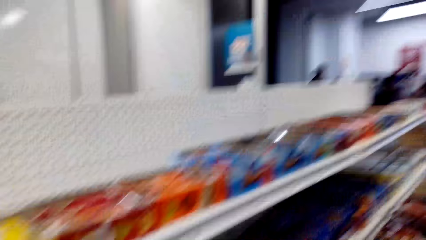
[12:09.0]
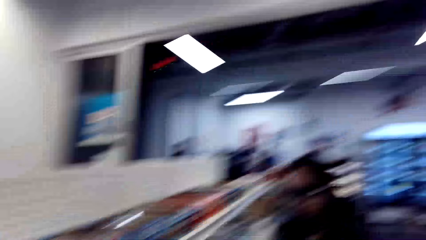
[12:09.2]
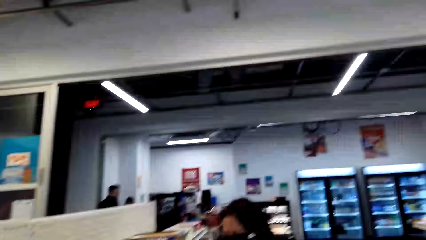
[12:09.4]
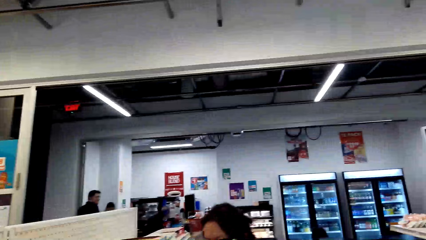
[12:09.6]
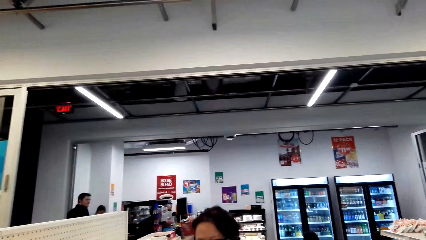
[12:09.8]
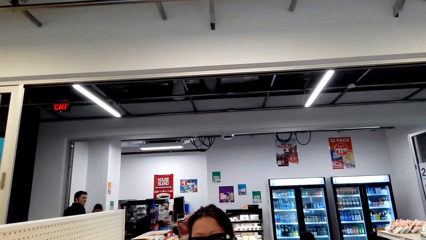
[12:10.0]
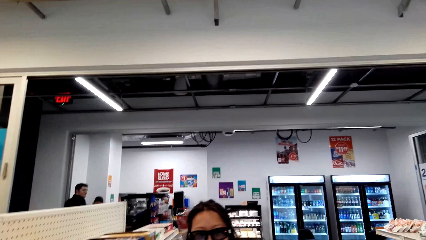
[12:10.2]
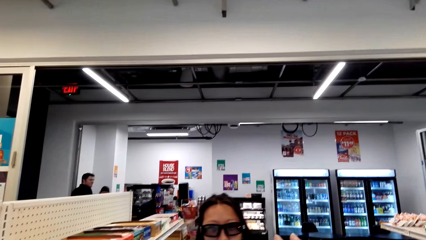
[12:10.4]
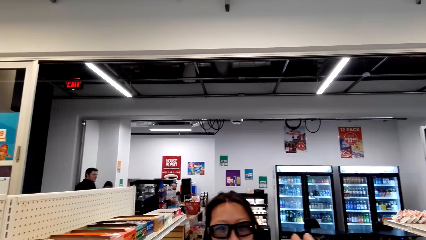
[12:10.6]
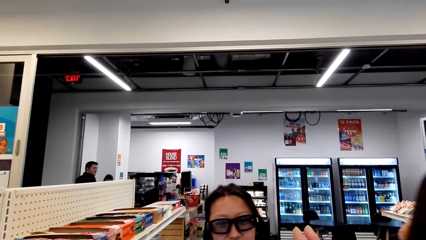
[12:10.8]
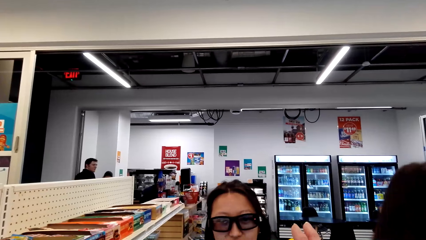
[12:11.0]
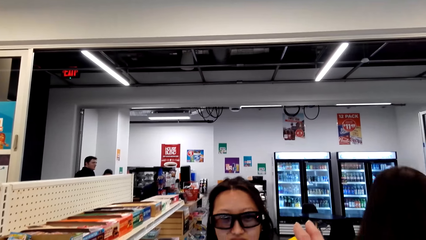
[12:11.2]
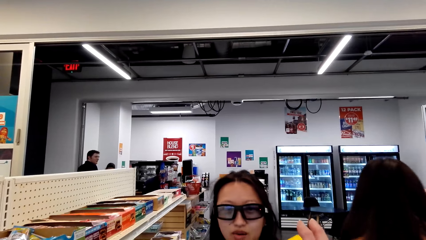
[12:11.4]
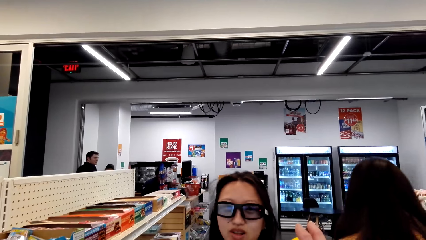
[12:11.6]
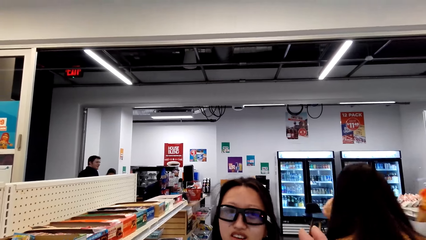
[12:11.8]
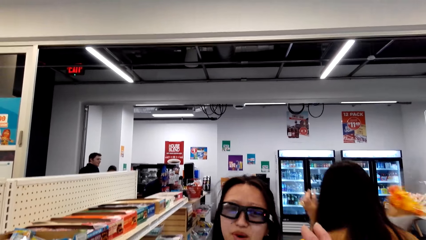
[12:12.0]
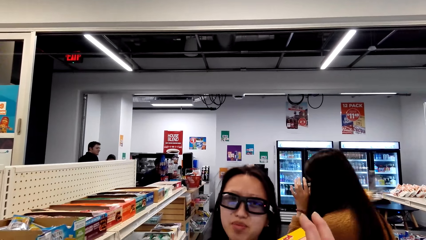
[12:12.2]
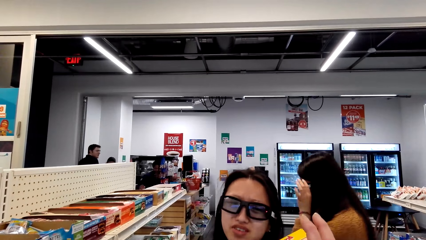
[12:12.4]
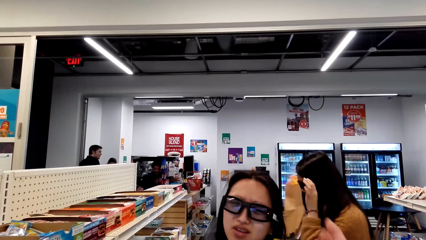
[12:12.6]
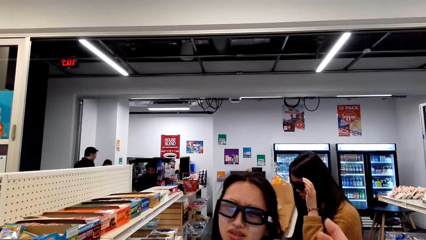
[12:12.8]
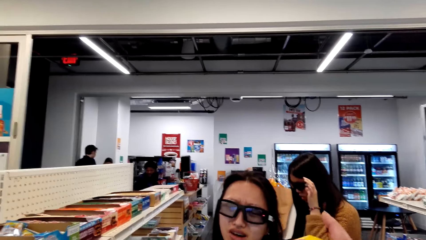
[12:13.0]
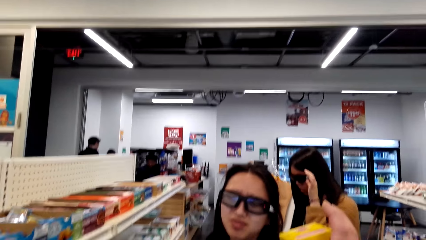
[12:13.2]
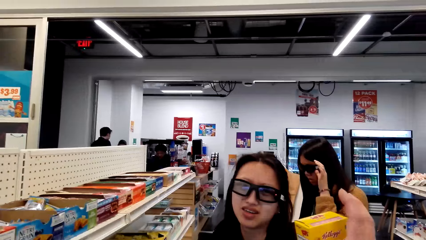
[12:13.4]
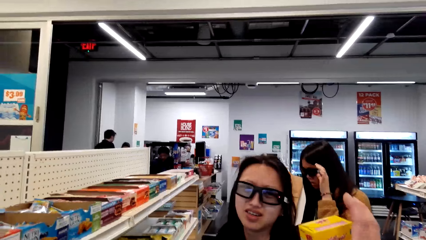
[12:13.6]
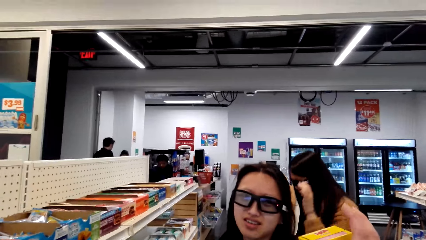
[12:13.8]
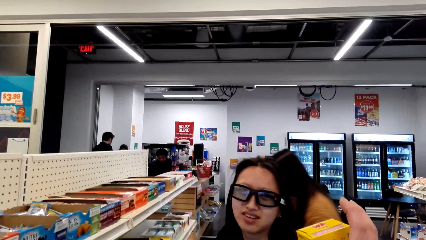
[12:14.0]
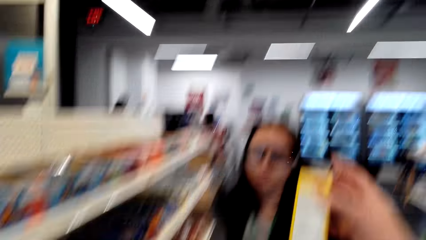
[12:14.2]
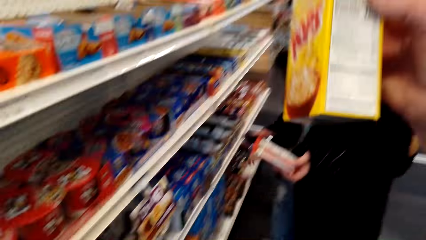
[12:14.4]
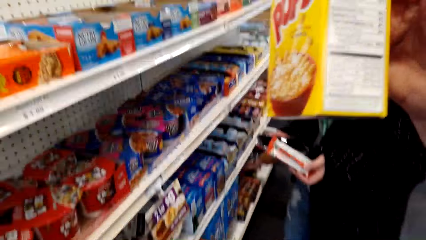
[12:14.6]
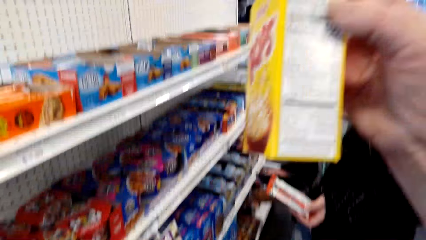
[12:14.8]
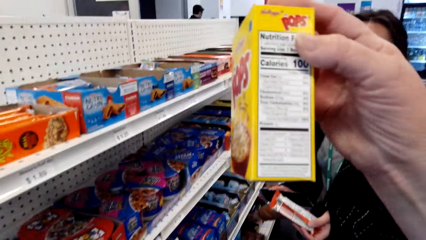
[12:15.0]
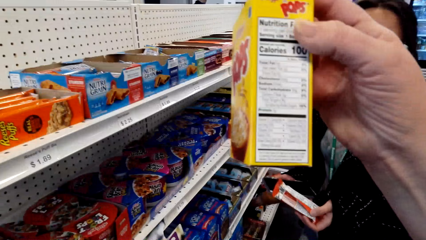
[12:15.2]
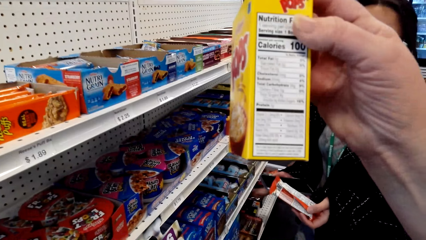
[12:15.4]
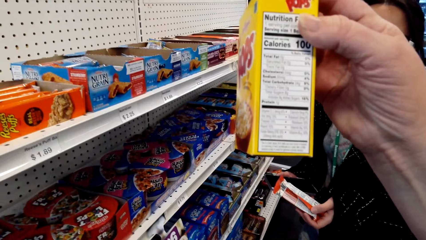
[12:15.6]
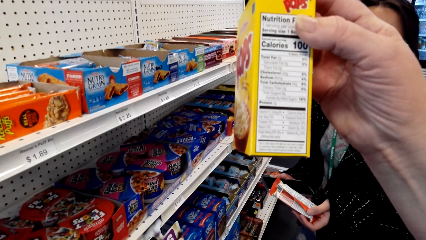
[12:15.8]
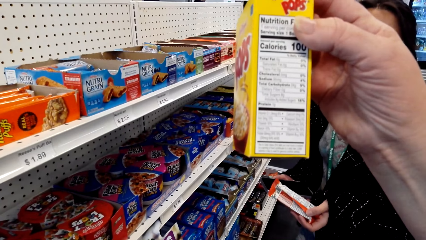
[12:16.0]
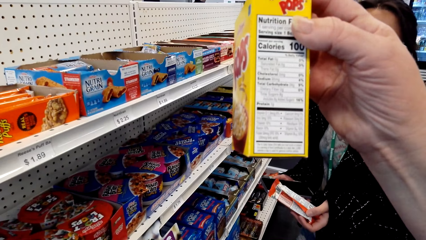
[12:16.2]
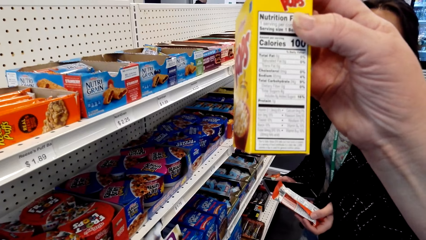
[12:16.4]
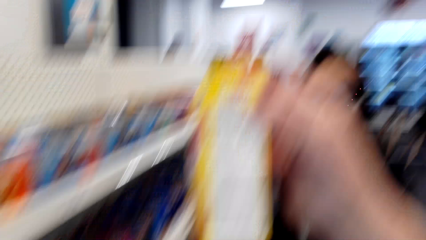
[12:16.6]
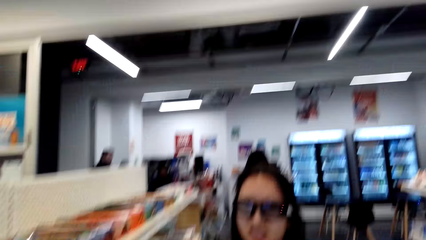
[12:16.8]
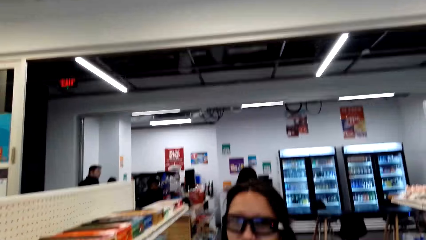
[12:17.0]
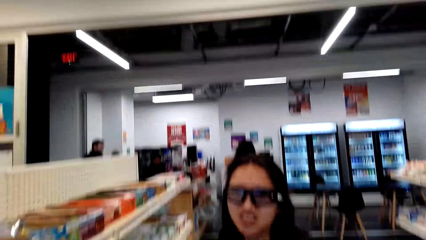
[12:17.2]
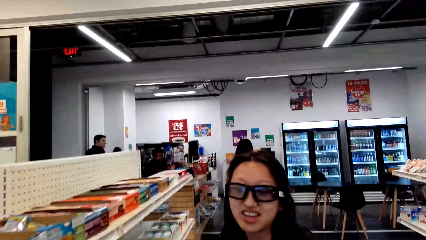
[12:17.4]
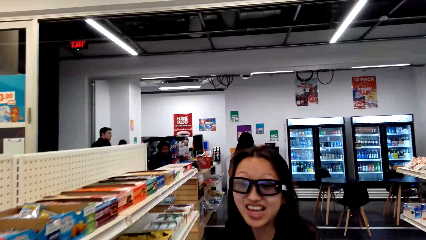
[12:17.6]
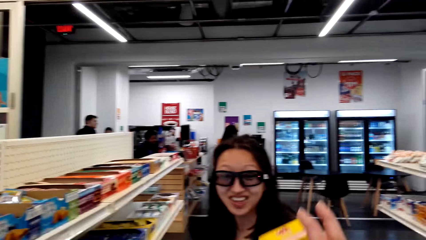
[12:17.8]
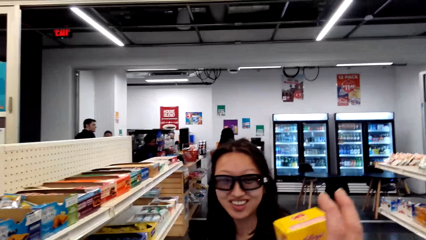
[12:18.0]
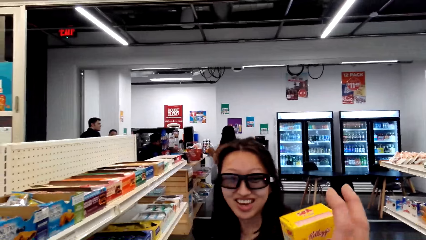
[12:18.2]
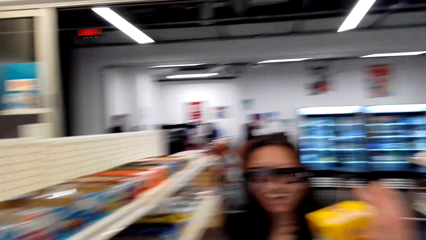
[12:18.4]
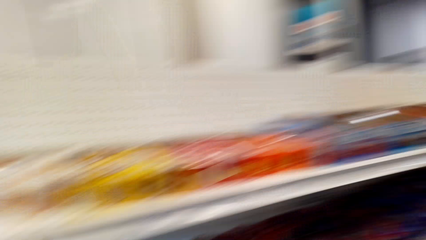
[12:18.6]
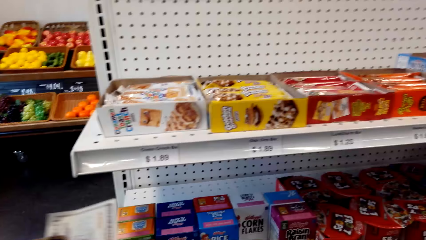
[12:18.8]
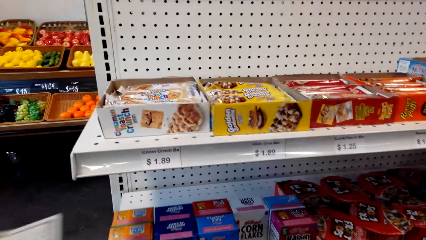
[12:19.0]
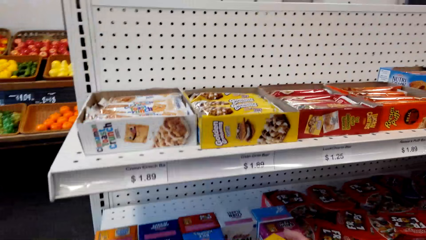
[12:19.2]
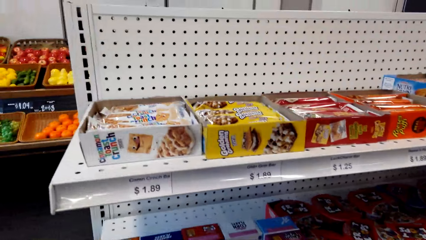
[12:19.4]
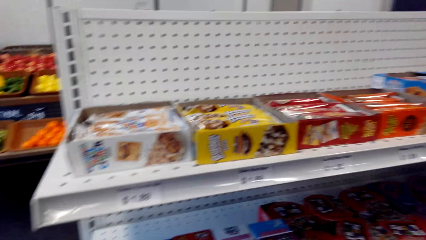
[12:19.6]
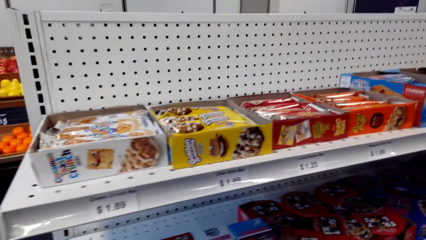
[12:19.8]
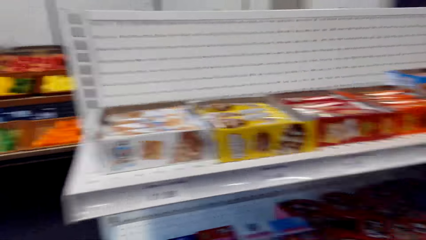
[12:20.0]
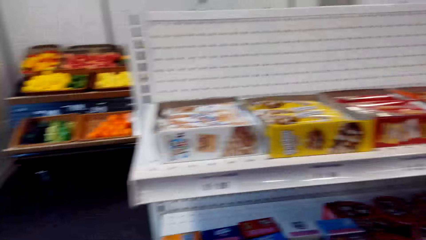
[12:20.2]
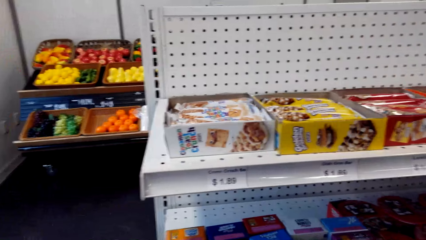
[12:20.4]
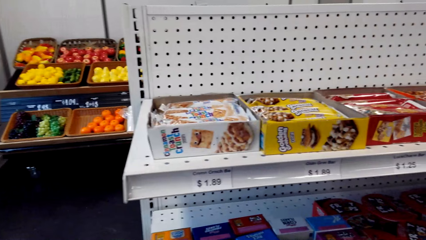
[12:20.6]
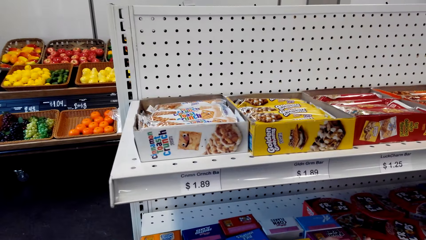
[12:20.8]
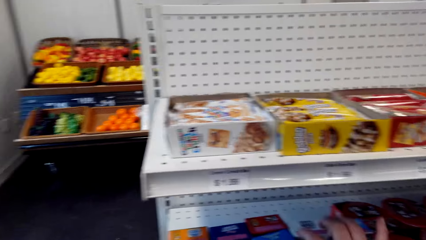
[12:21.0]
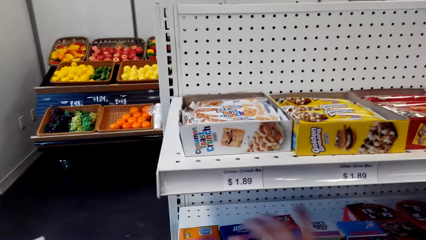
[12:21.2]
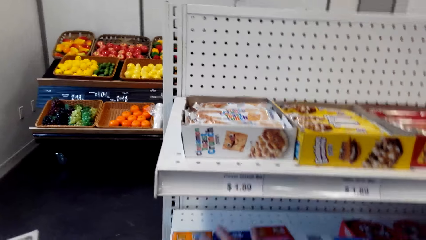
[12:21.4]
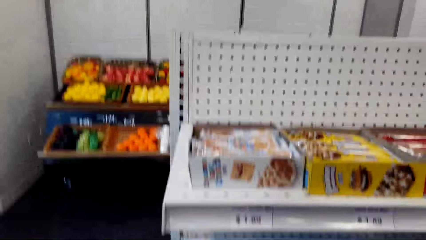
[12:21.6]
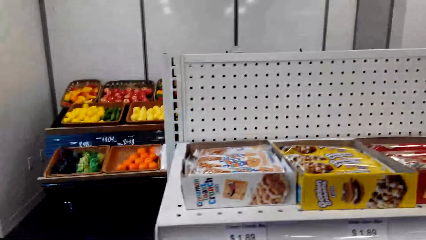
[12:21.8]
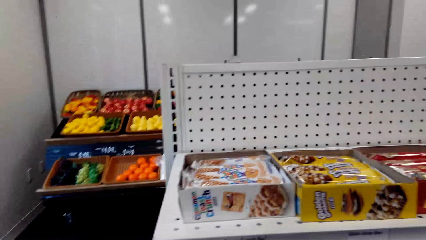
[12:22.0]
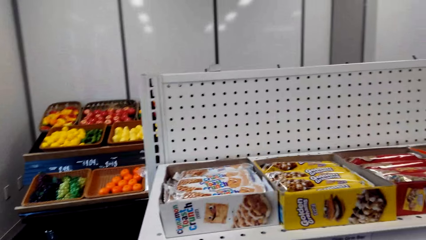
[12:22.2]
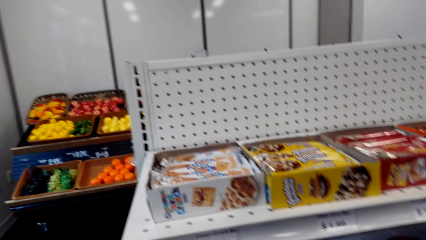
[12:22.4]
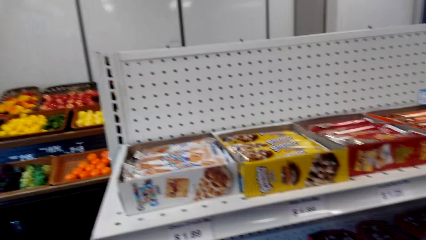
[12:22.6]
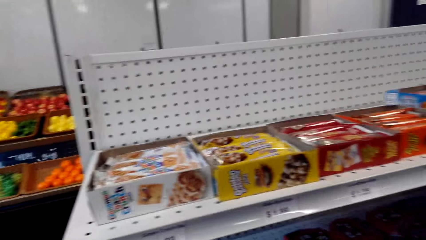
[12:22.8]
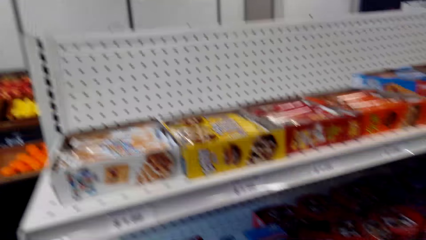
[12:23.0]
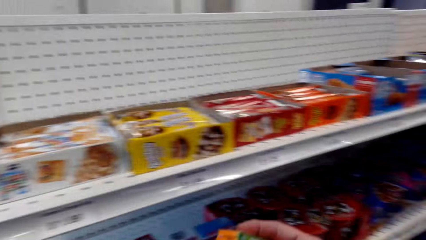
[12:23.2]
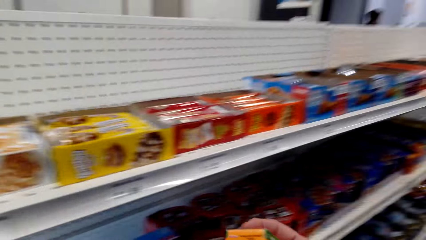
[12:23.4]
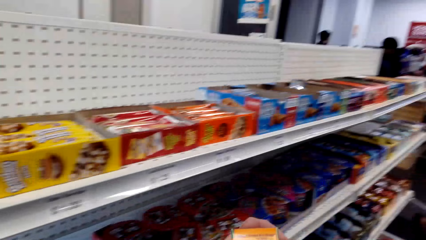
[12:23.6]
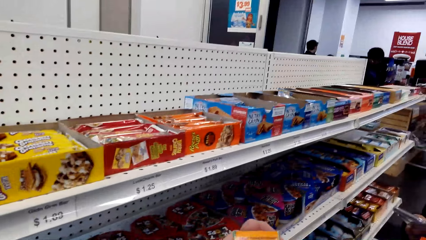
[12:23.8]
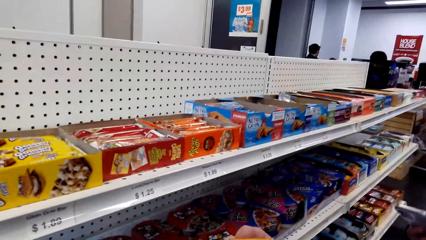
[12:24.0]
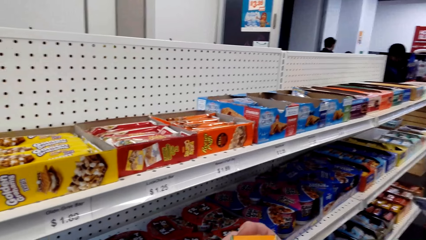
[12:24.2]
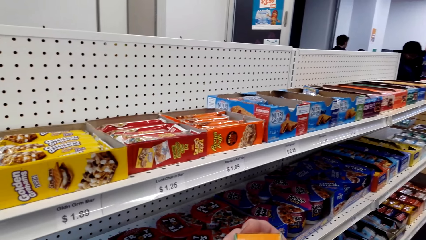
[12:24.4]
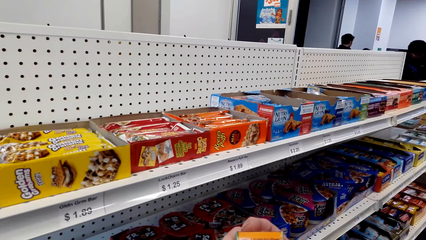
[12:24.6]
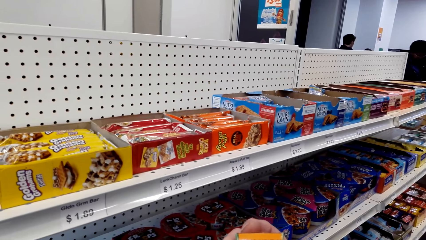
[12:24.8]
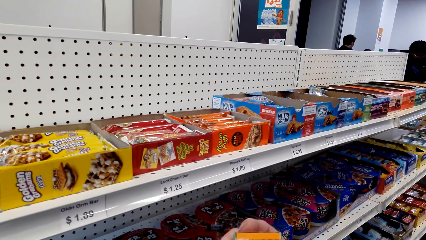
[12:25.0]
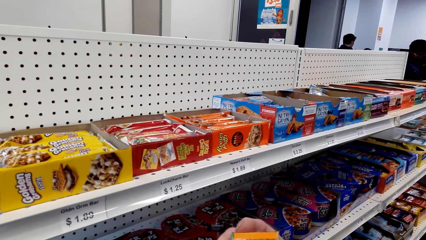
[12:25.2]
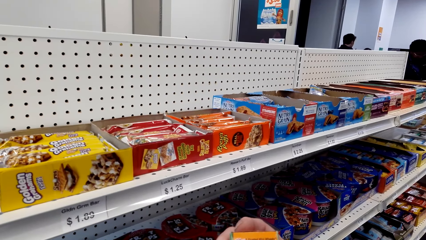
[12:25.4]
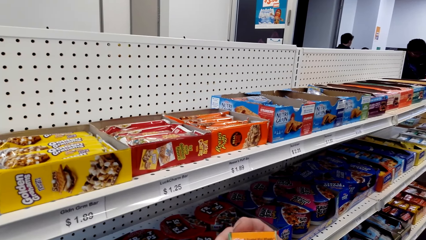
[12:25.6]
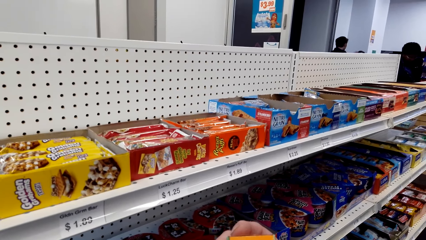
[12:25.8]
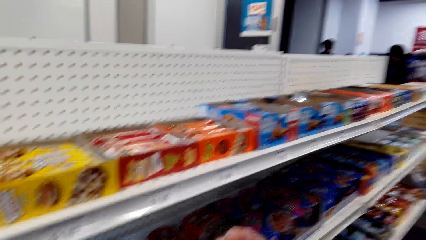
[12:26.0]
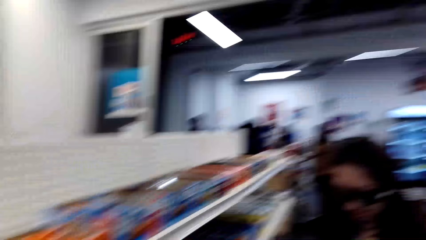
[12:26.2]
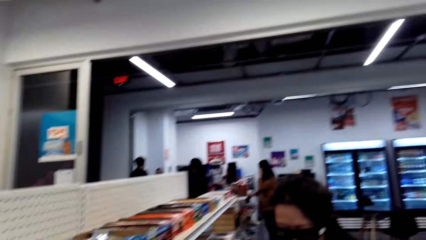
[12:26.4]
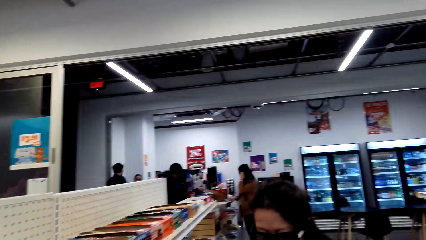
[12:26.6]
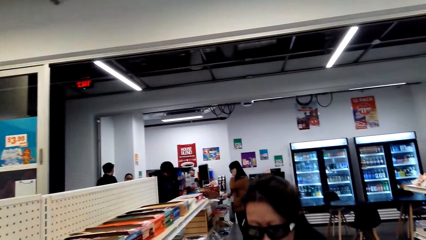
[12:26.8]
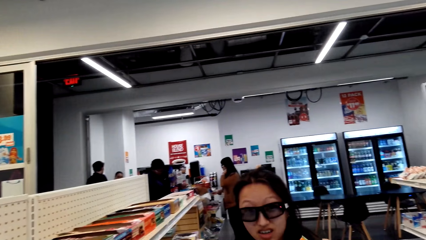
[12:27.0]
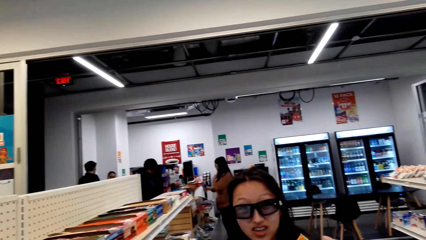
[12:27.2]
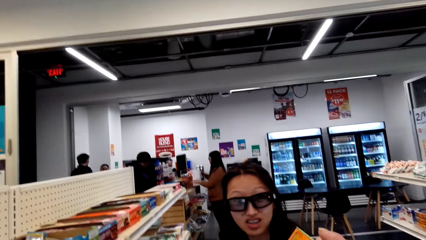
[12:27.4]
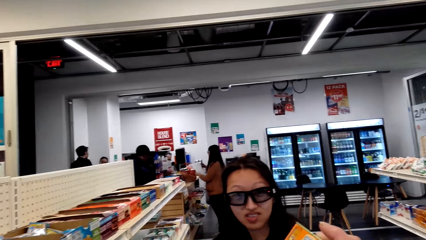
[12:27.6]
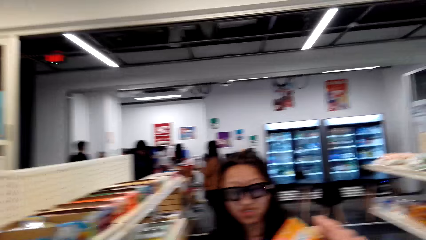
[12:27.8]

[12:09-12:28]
The camera wearer looks around. A person looks around and talks to the camera wearer. The camera wearer raises the packet. They look around. The person talks to the camera wearer. The camera wearer shops snacks in the supermarket. They move the hand. They look around.
